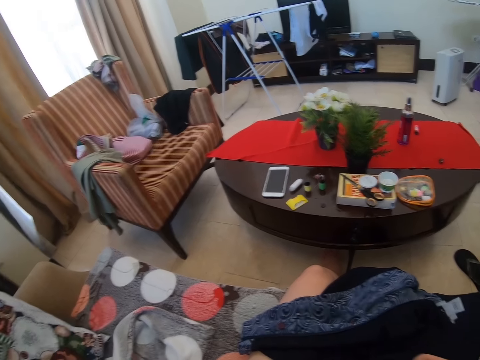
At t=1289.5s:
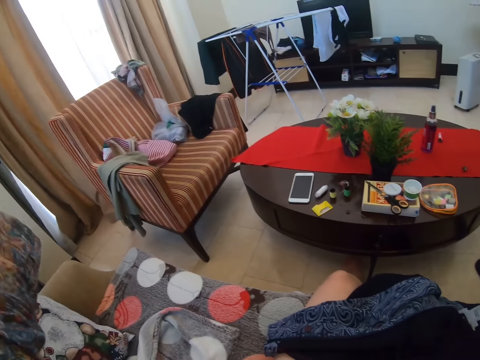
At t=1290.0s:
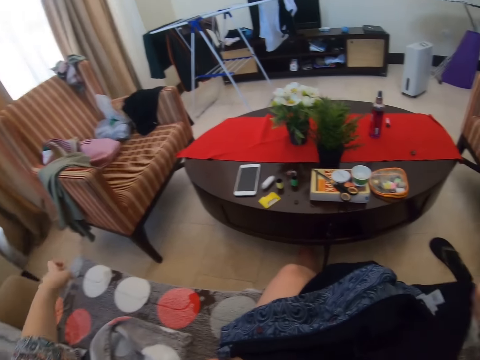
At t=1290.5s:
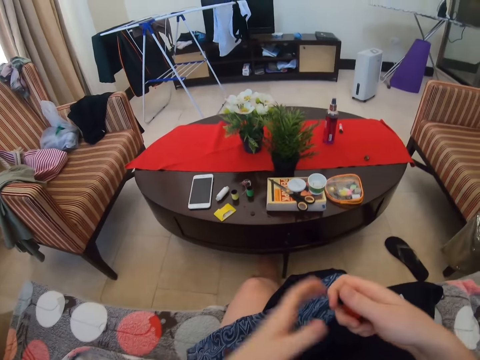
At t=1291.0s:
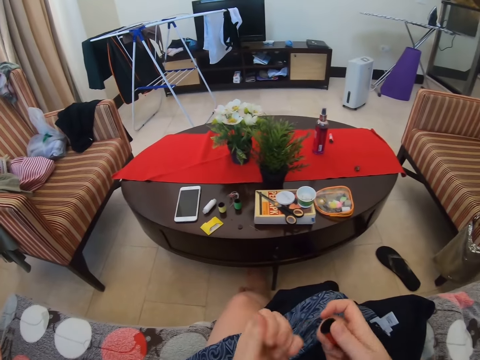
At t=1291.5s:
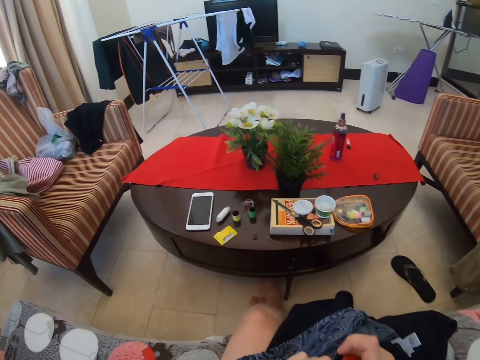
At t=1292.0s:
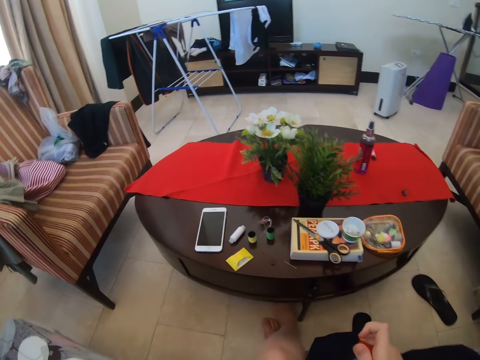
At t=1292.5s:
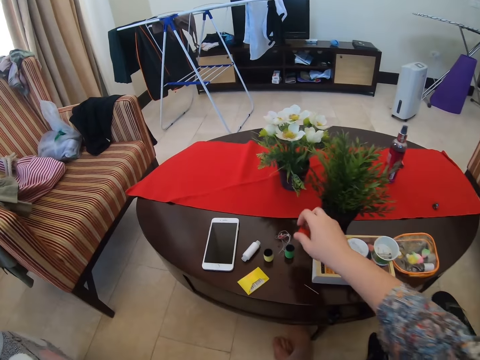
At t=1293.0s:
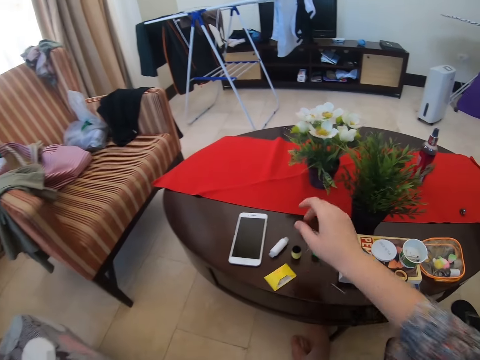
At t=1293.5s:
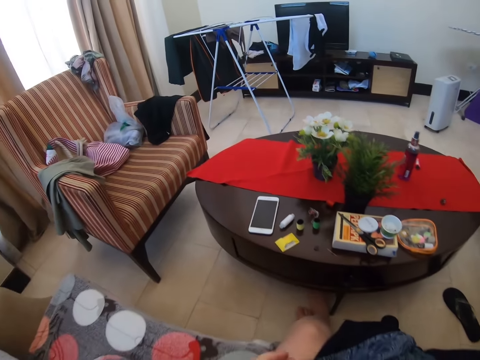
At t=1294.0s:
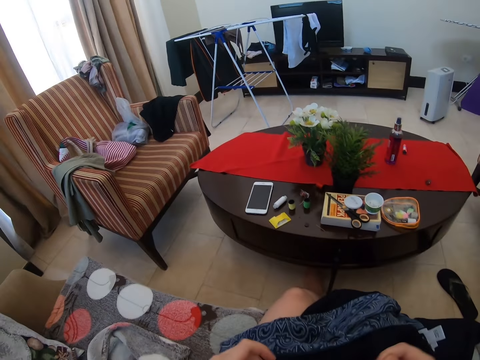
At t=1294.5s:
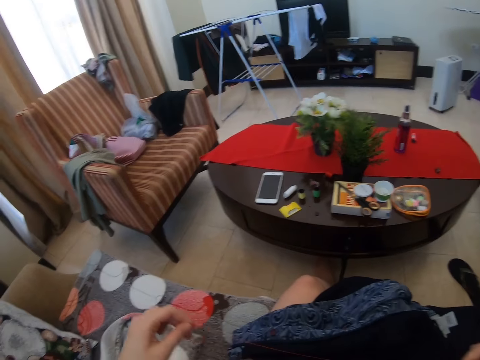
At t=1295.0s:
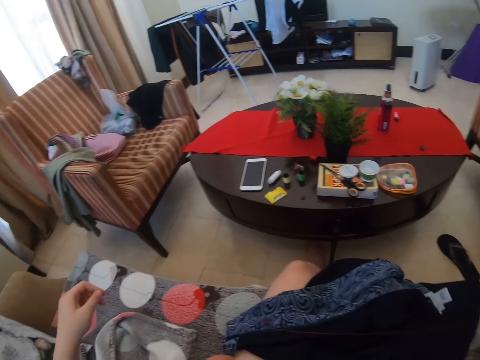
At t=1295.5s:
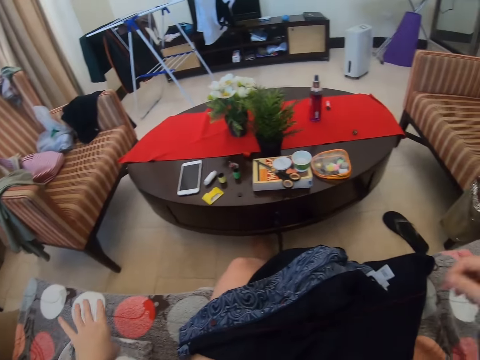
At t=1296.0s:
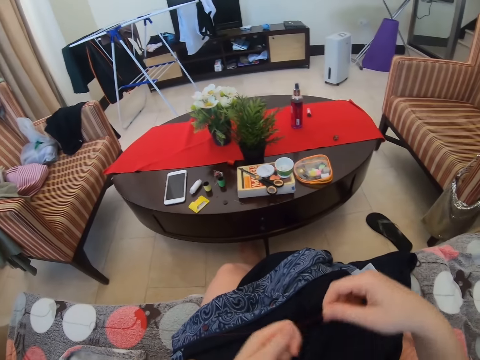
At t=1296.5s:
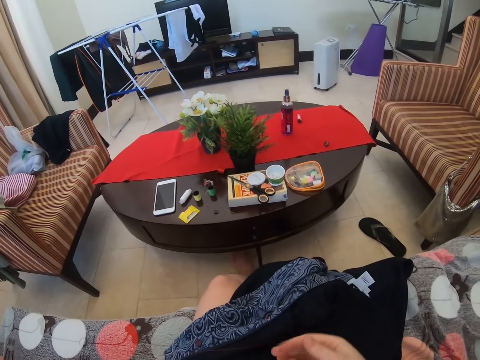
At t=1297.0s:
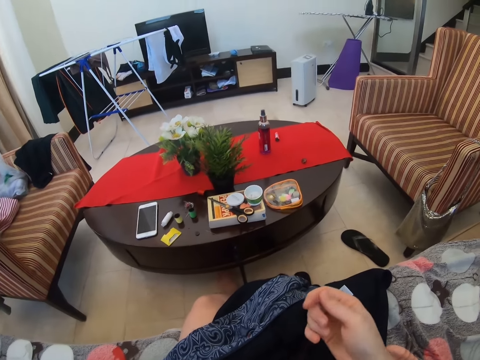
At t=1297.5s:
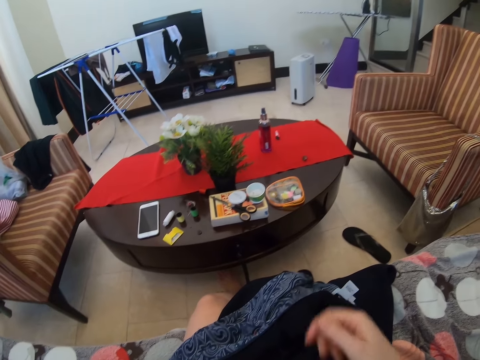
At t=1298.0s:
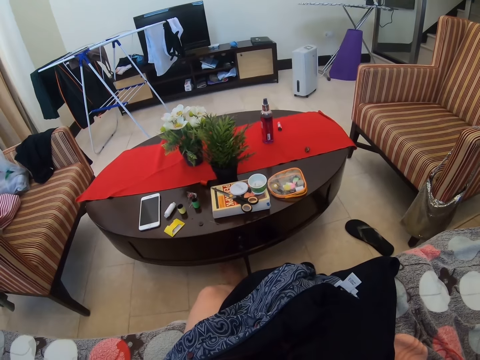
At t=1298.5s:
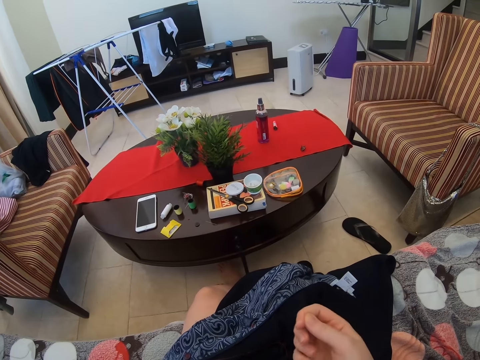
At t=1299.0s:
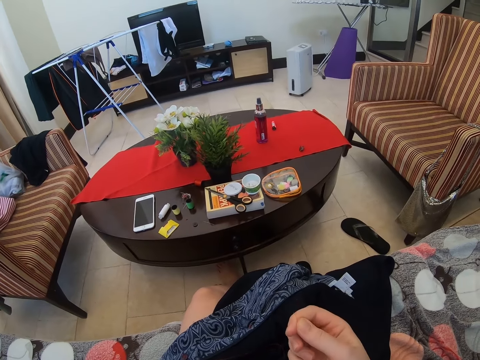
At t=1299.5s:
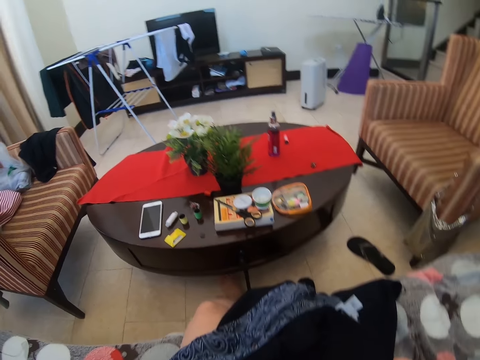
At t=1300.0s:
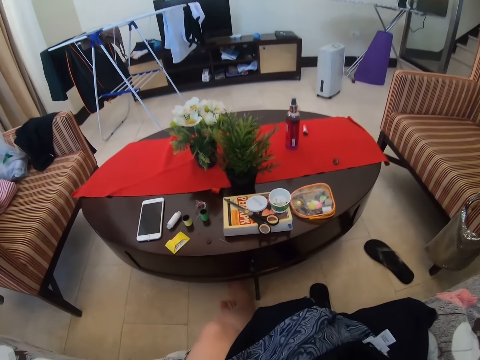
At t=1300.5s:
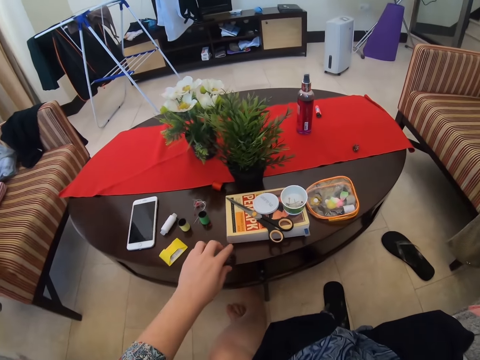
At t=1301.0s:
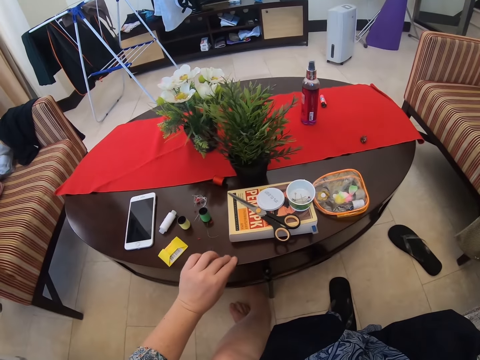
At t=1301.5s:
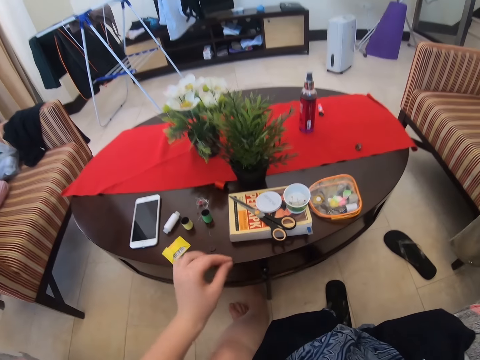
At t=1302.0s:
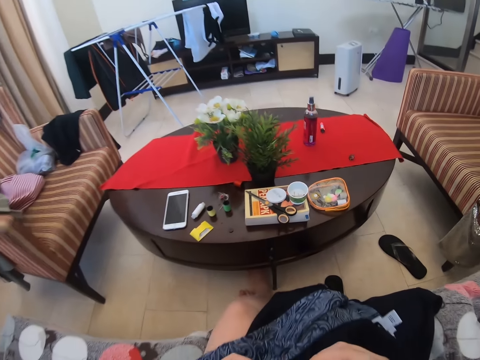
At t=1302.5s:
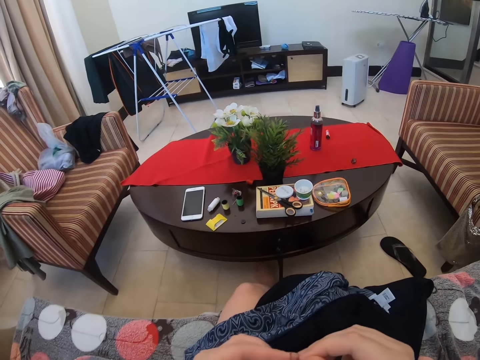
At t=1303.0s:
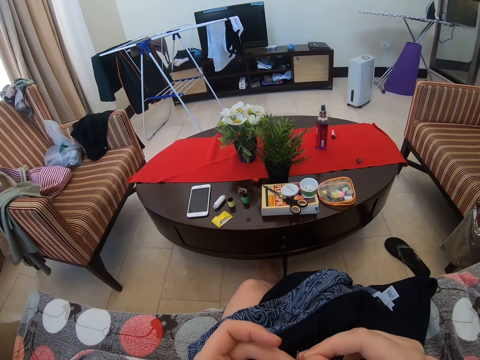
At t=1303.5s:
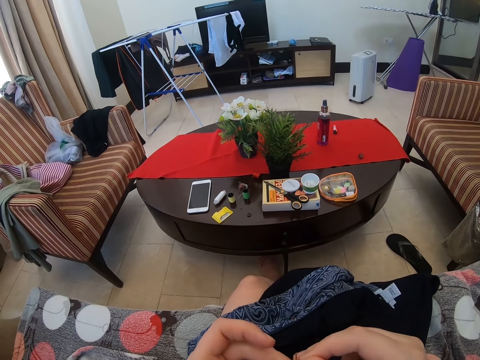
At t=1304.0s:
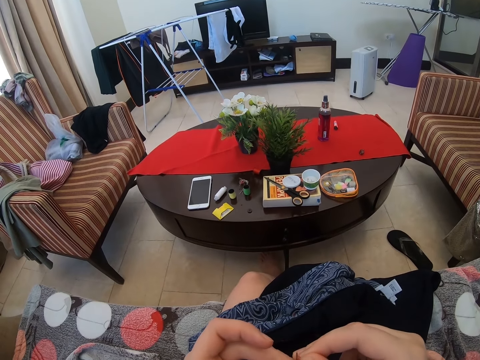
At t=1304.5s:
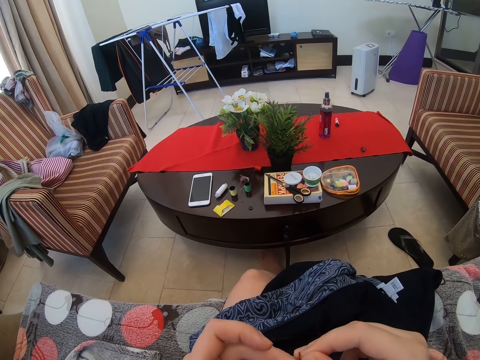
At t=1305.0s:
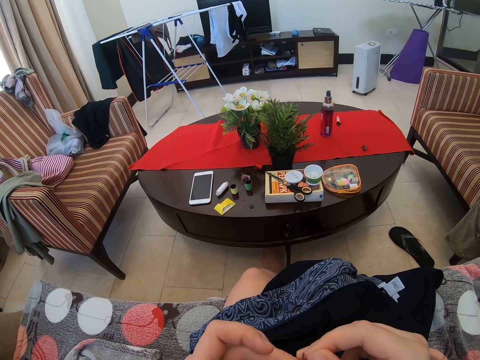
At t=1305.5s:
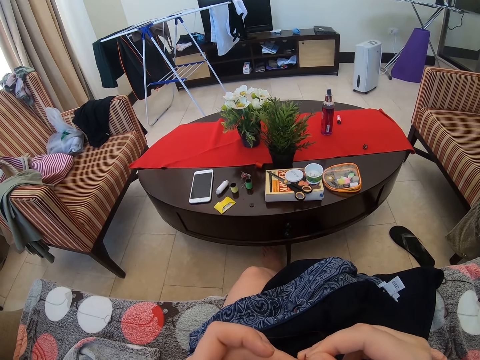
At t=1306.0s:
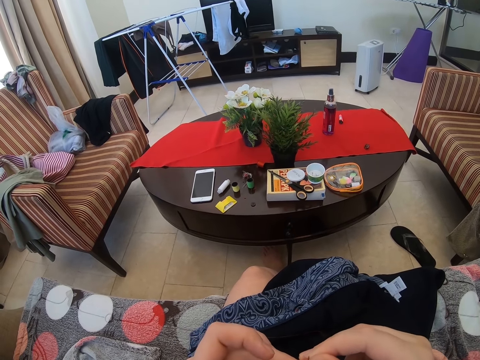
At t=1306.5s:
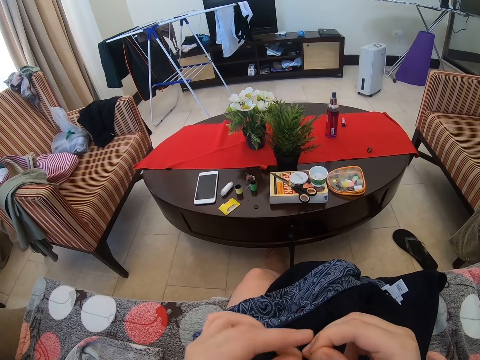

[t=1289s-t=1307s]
The camera wearer cuts the thread. They drop the thread roll on the table. They straighten the thread. They look at the thread. They pick up the needle from the table. They insert the thread in the needle.

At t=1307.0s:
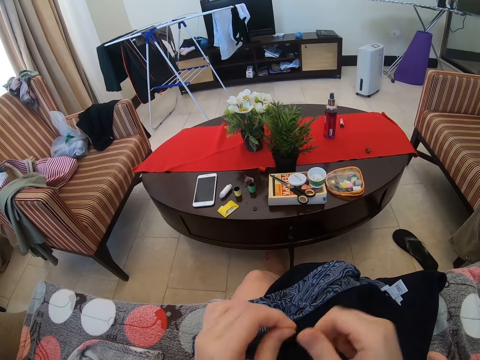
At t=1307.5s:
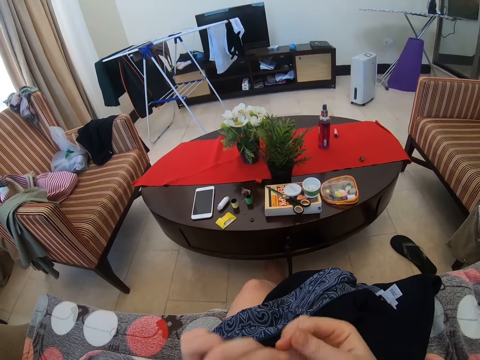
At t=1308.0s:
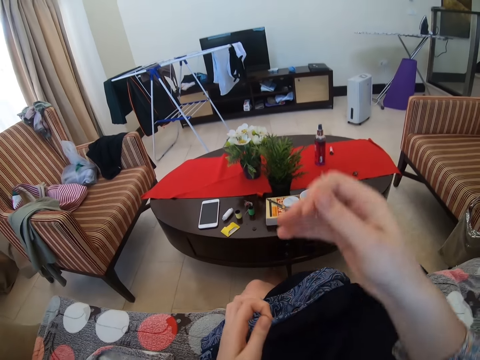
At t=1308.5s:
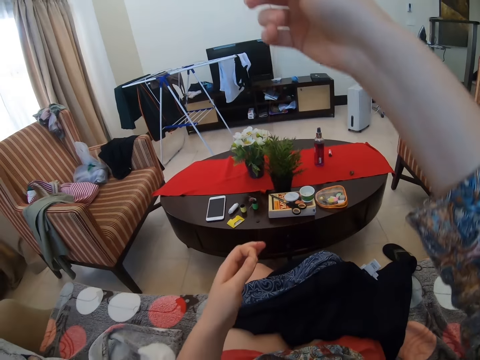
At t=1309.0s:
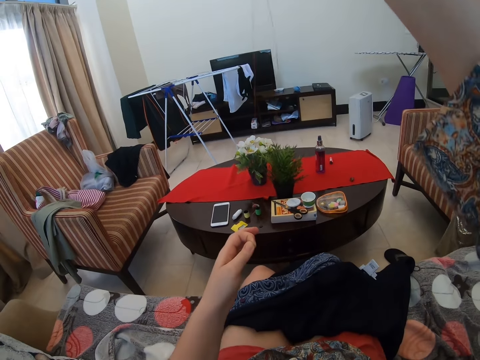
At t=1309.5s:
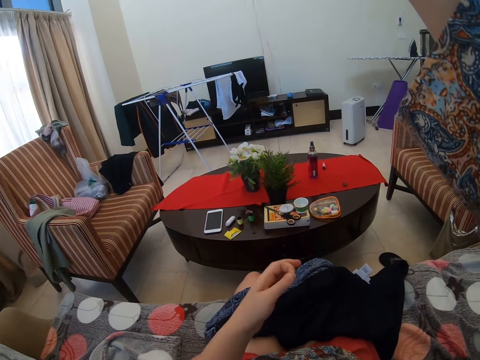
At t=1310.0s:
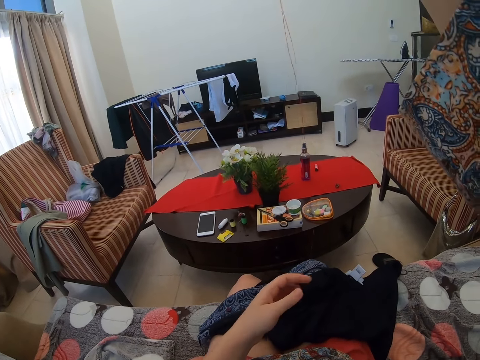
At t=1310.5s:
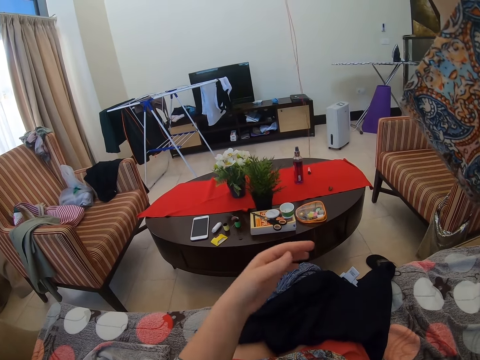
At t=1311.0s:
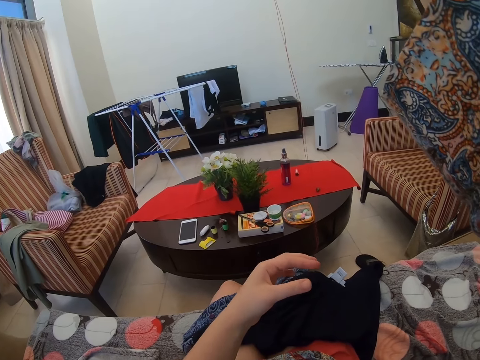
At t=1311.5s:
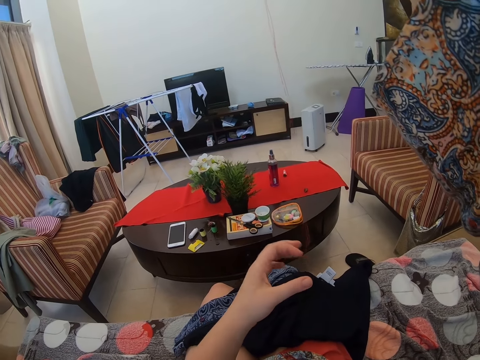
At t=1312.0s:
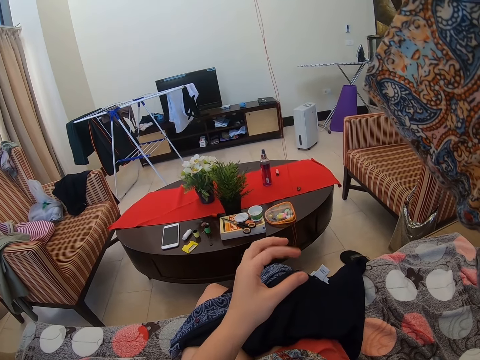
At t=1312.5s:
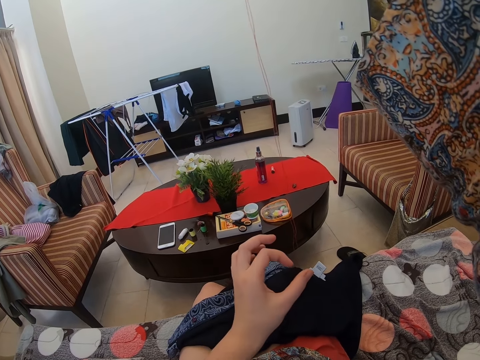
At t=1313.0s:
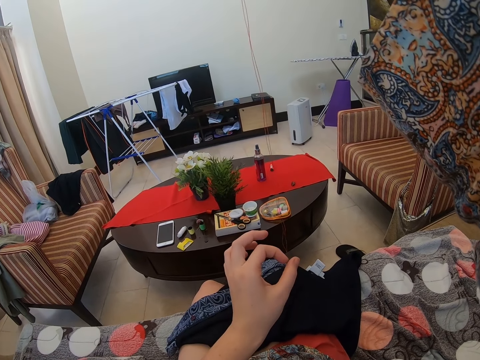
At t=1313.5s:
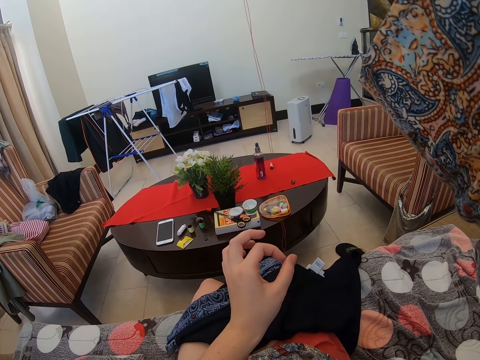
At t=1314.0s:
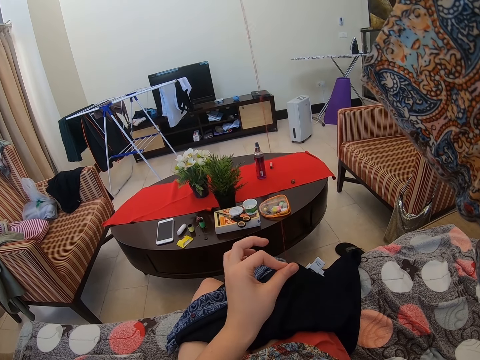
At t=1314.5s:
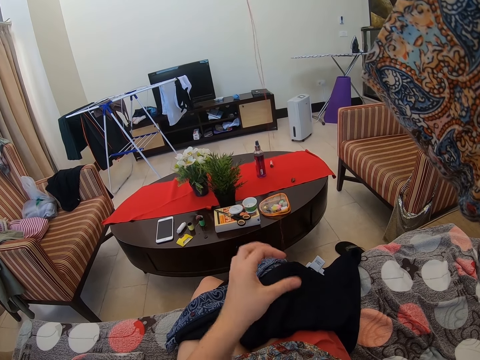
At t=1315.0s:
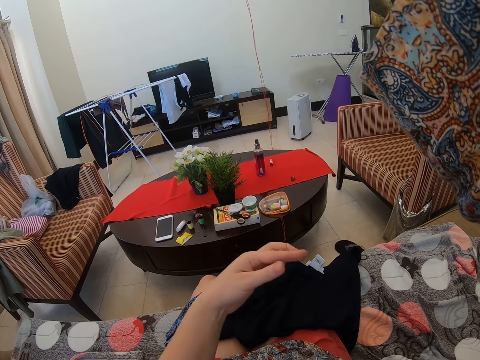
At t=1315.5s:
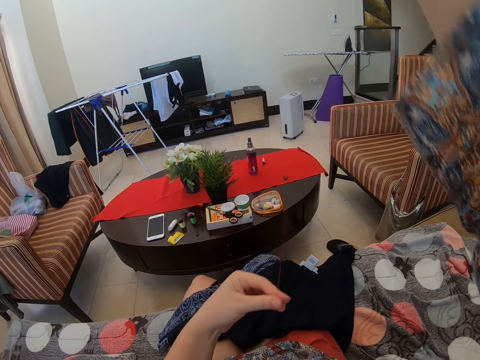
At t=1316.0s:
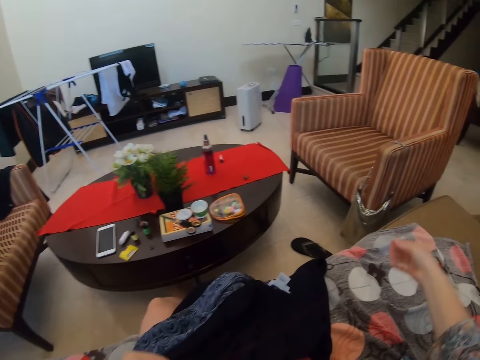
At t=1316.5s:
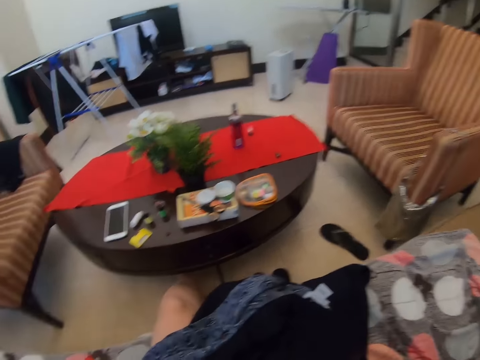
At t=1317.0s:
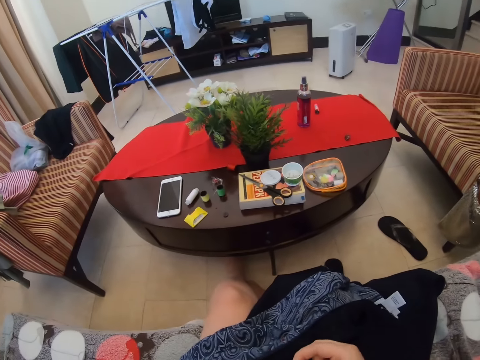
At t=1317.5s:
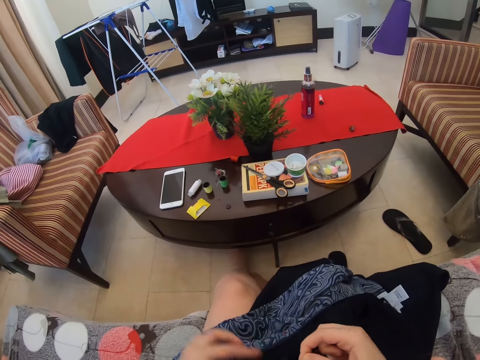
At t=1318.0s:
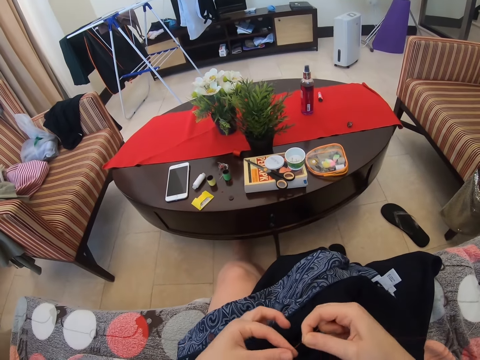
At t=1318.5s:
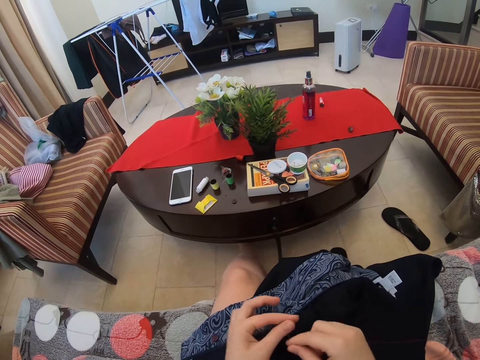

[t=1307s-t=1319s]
The camera wearer pulls the thread. They tie the thread.
